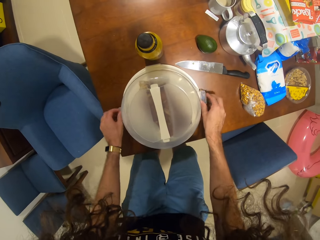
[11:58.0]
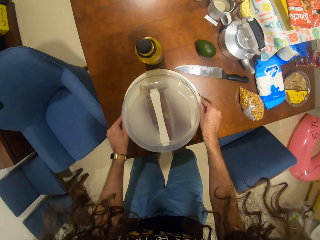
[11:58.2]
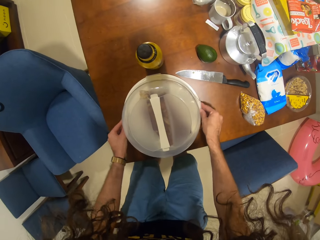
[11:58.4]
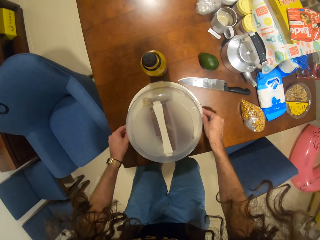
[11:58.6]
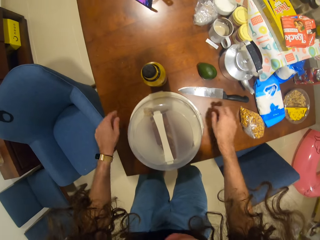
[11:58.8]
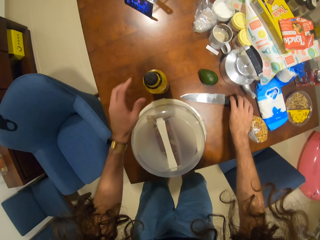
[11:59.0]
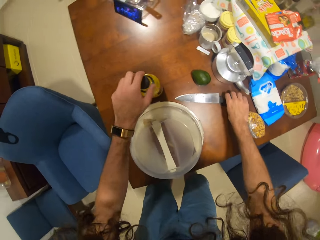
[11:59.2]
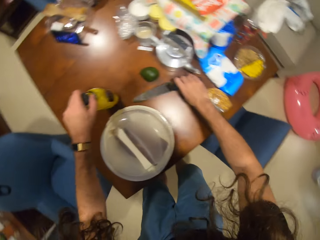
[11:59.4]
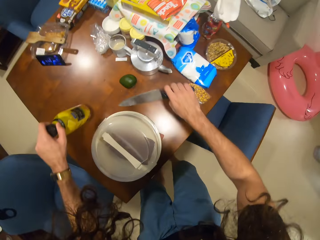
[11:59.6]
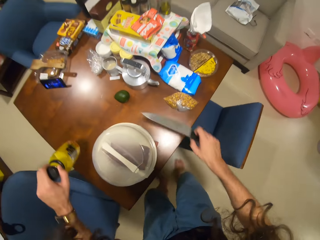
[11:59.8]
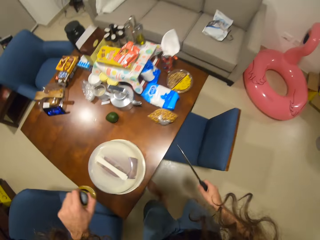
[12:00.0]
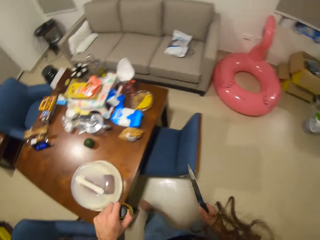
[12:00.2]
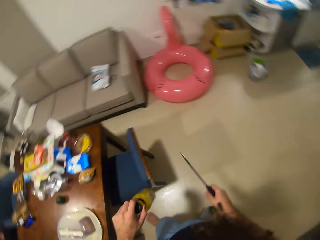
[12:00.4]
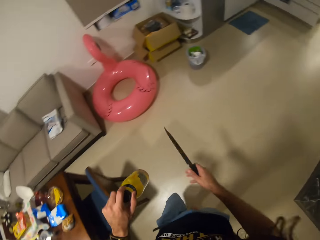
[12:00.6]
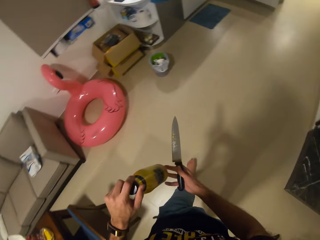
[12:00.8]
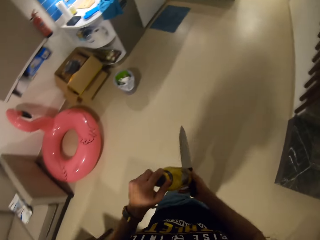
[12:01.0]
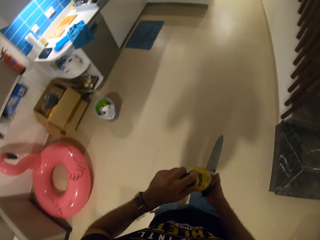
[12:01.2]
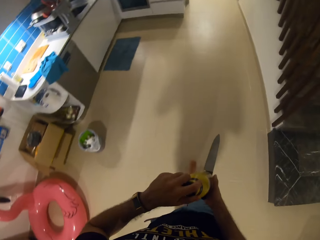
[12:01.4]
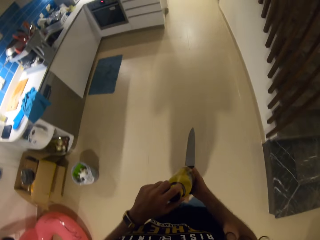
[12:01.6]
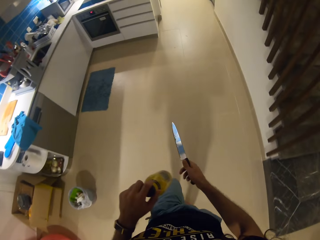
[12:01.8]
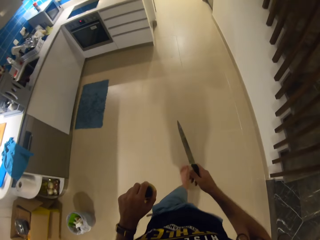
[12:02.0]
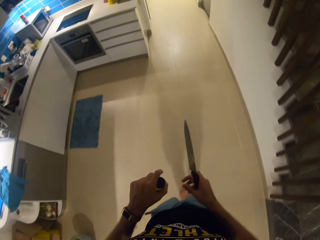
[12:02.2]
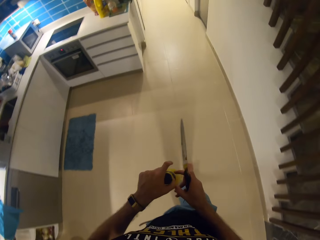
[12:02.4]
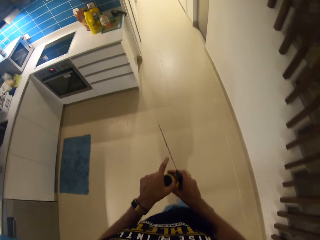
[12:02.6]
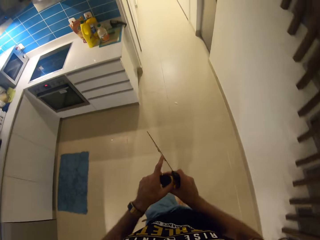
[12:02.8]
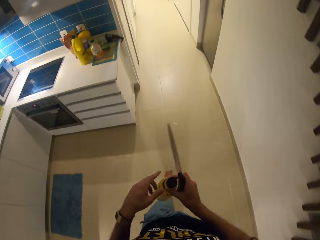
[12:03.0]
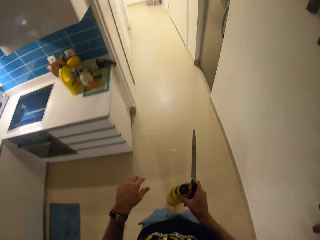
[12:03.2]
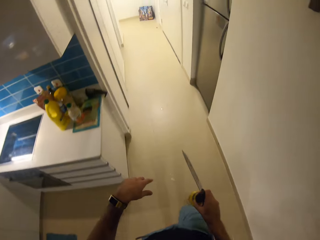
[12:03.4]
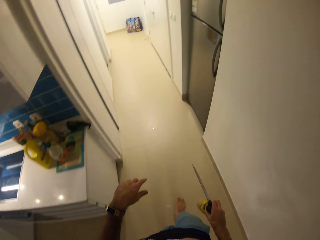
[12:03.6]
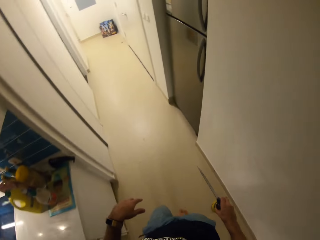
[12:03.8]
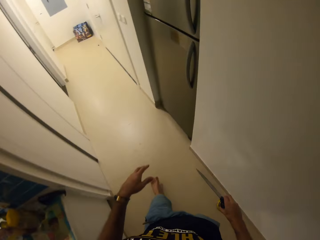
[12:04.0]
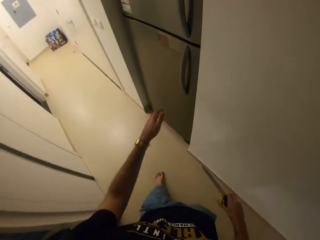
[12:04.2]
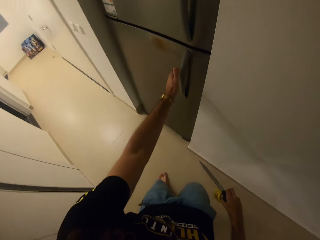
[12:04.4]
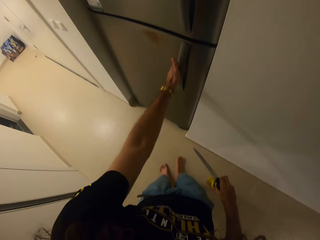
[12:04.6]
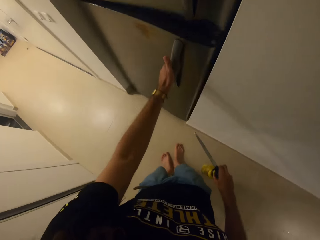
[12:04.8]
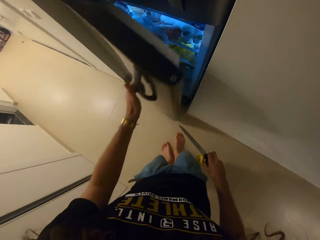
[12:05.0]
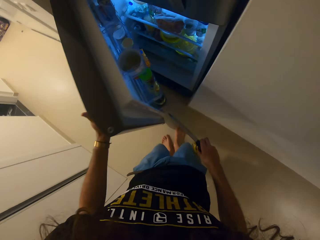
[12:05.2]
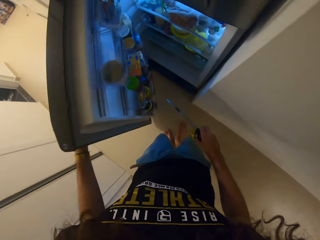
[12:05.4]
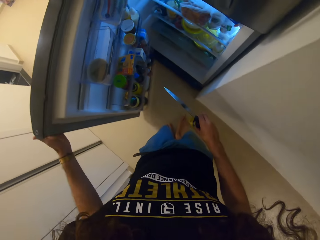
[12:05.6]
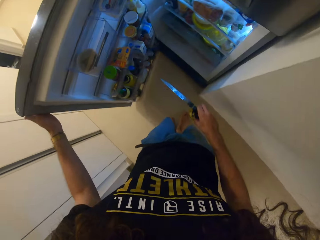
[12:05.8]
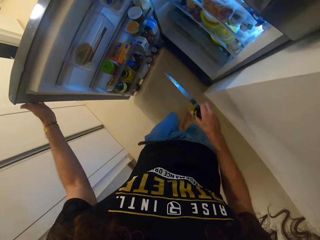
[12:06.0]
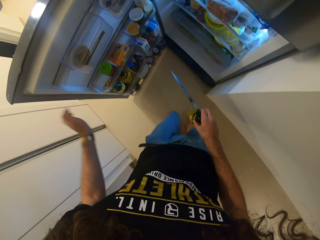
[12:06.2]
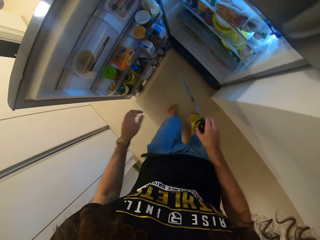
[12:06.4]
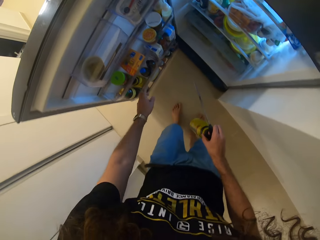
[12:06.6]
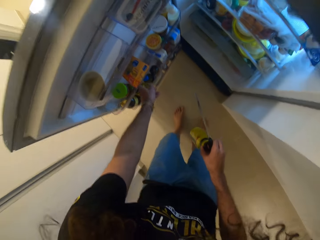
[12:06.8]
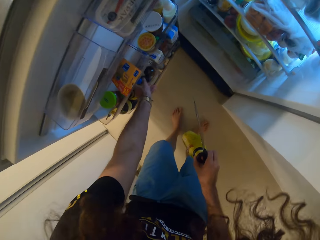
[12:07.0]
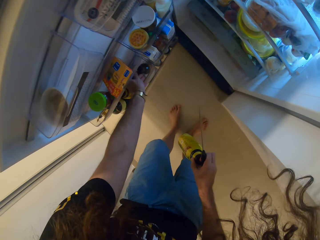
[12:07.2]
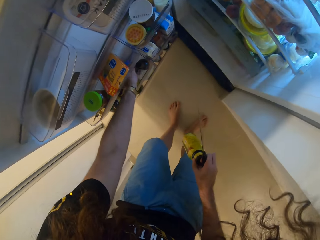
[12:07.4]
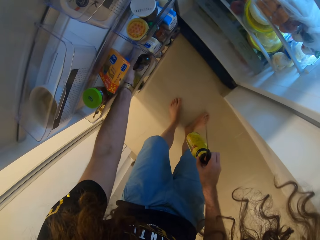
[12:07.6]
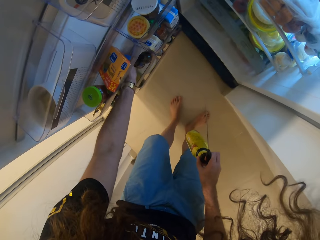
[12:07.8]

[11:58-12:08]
The camera wearer takes a knife and a jar from the table to the fridge and washes the knife at the sink. She holds the knife with her right hand. She opens the fridge with her left hand.

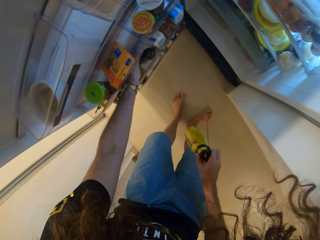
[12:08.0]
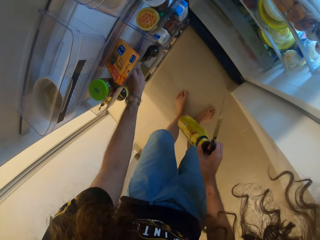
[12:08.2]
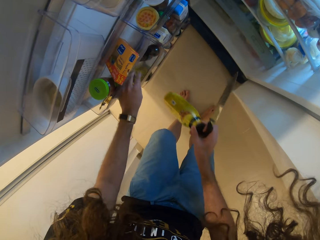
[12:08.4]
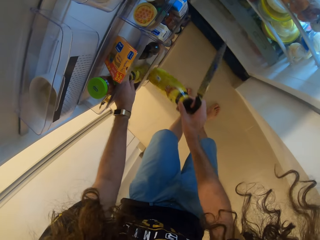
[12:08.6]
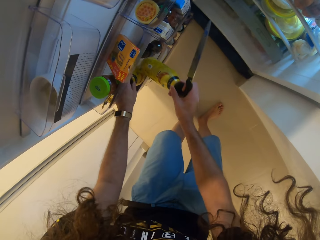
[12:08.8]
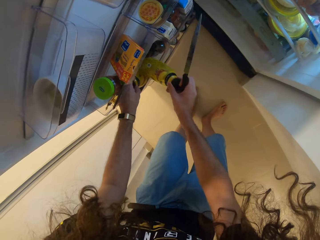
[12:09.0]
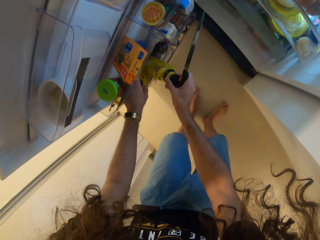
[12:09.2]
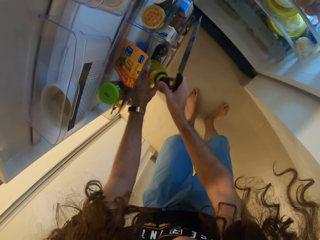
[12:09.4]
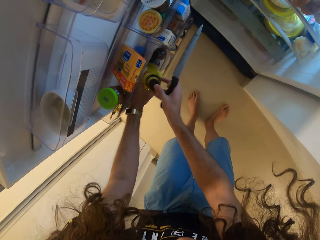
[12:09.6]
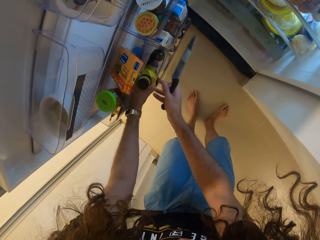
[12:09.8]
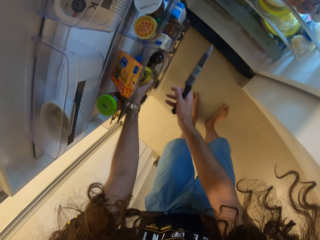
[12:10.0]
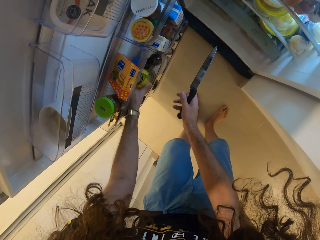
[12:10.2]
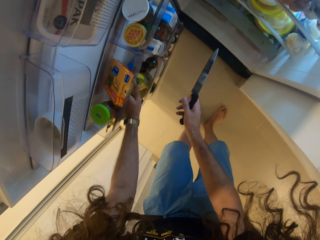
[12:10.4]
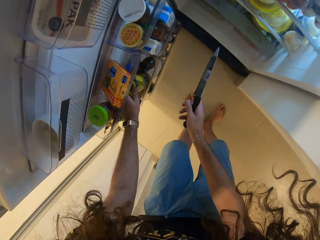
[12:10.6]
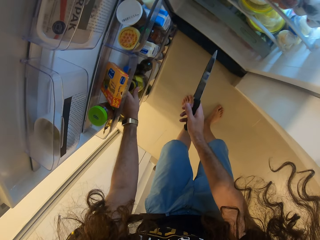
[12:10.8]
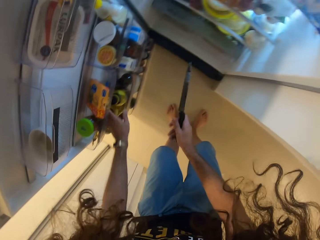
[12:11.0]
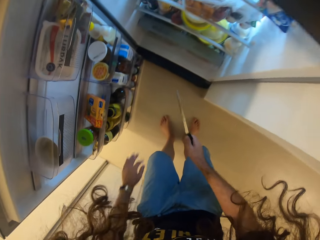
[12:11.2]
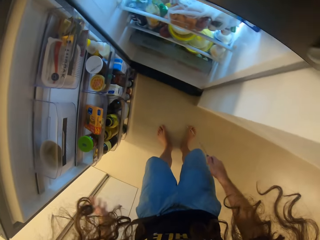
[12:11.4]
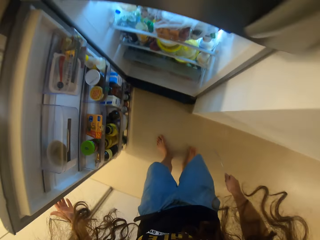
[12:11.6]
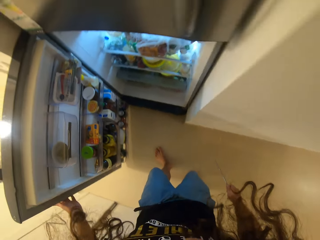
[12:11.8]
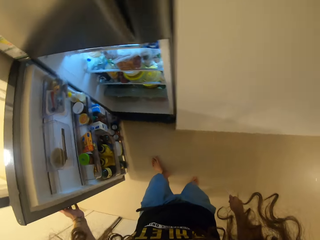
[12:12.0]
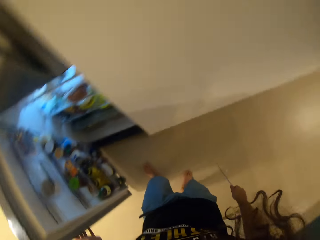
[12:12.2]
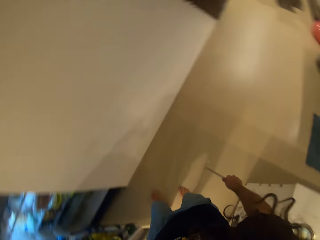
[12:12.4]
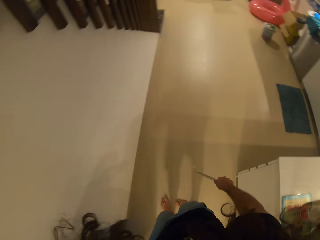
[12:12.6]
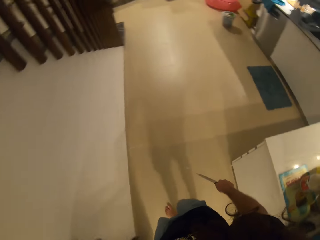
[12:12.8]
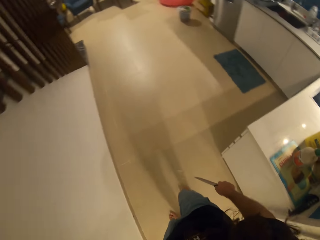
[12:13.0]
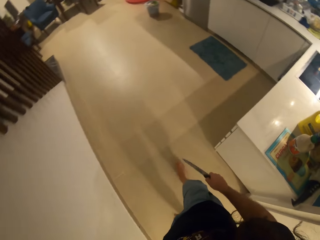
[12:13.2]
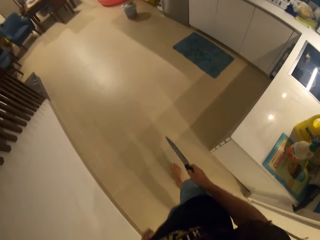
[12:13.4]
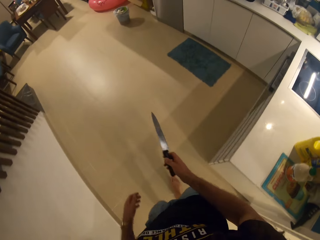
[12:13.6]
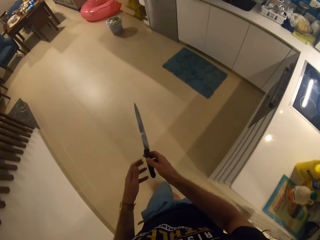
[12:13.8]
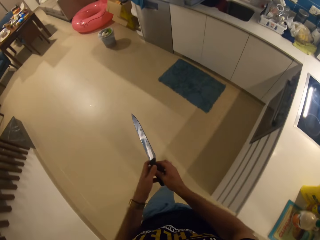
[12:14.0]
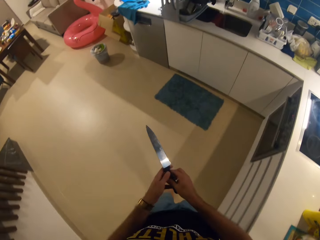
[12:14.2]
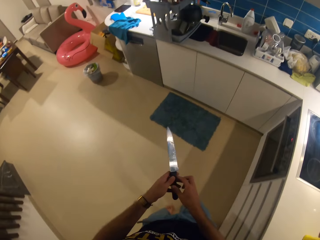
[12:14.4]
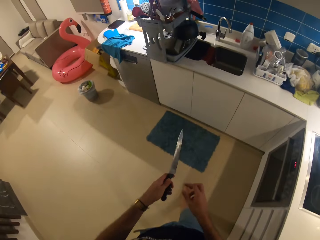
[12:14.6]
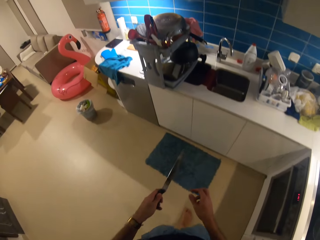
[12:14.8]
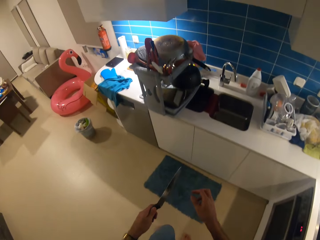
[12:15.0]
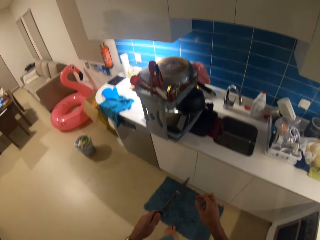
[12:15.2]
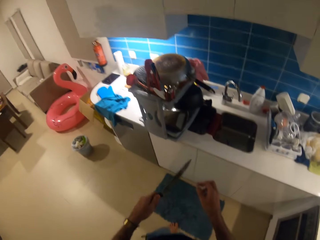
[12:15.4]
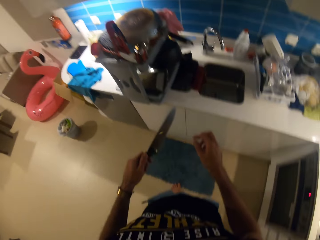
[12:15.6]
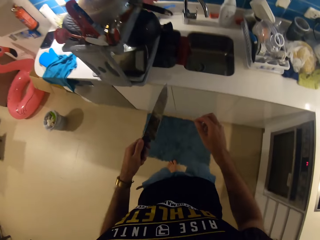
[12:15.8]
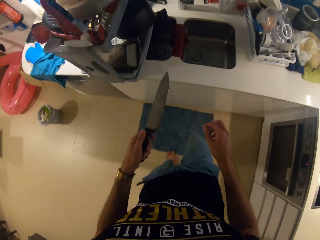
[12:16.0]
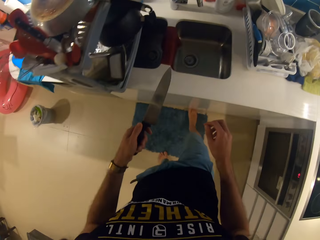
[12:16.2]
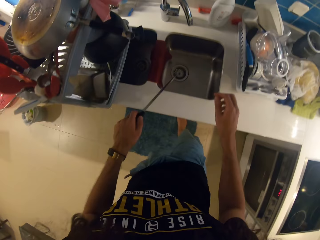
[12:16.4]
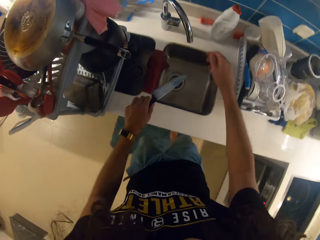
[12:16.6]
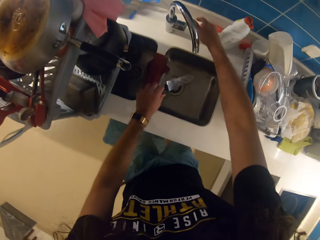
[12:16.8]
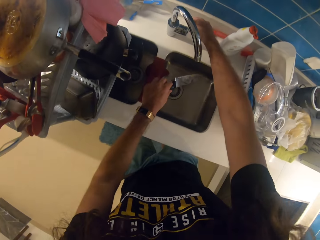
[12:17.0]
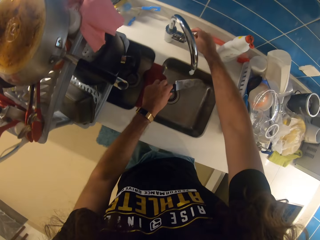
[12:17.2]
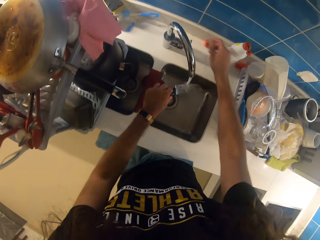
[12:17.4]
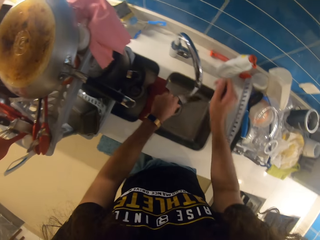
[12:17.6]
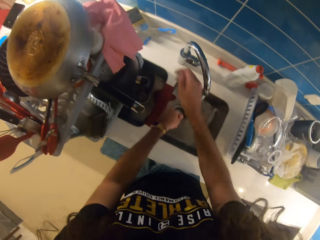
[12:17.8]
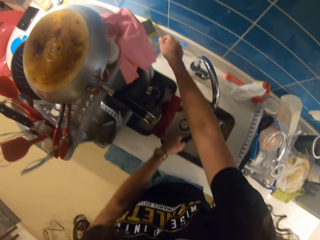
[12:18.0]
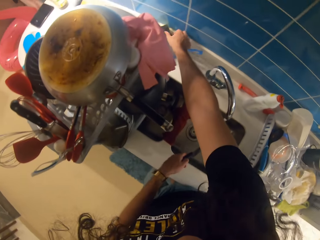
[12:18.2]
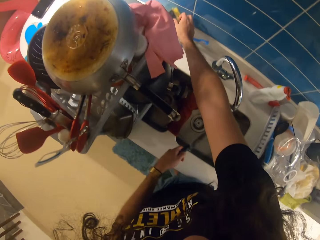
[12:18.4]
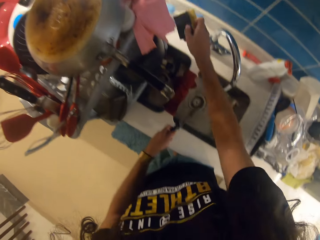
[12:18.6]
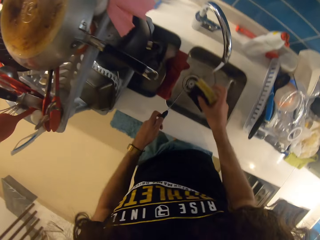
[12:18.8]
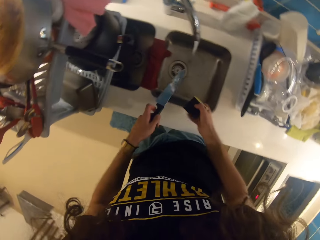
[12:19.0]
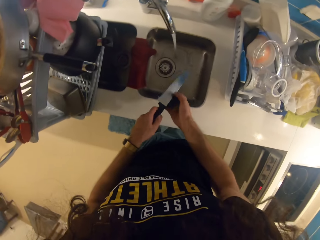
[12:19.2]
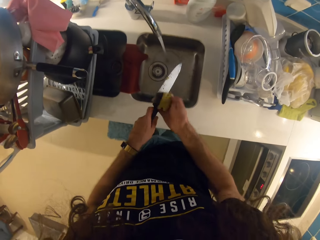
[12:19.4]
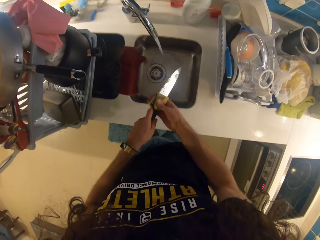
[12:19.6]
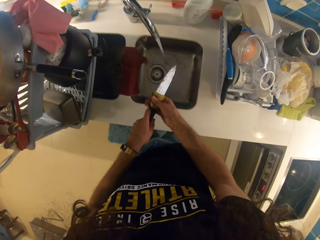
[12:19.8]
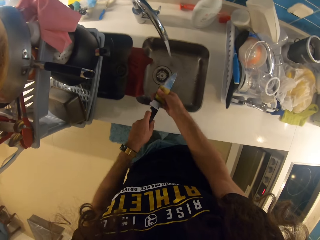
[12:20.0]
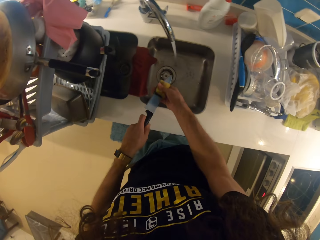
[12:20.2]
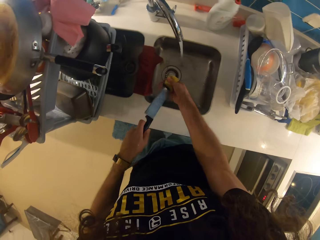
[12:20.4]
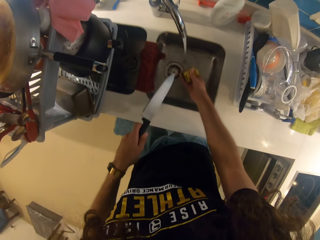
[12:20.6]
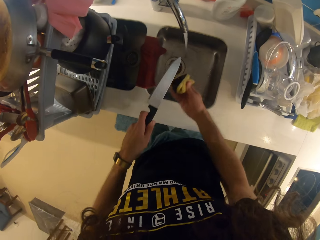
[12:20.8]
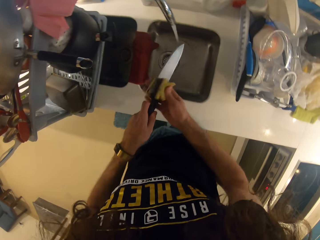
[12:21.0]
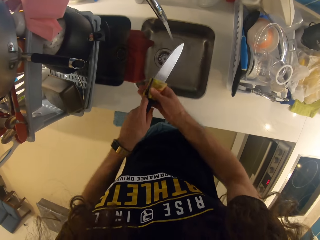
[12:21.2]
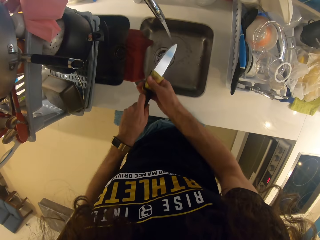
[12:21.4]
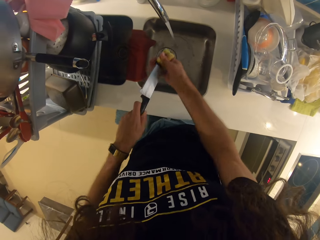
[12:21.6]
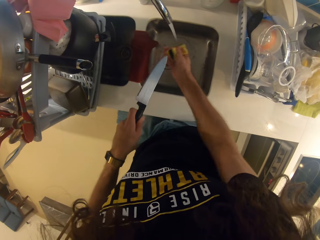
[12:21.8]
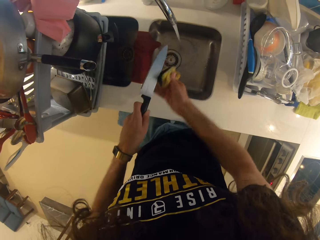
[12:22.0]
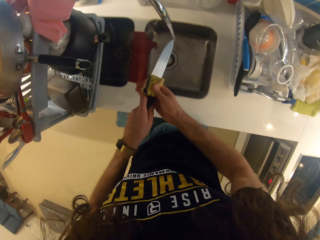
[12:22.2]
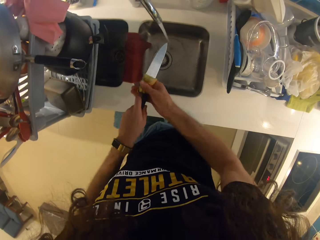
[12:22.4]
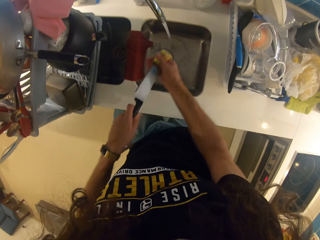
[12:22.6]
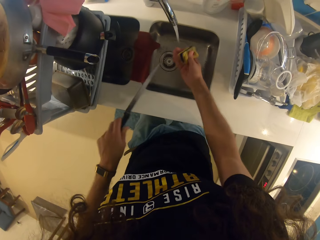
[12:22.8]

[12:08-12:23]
The camera wearer puts something in the fridge. She closes the fridge. She holds a knife with her left hand. She opens the tap with her right hand. She picks up a dish washing sponge with her right hand. She washes the knife with the dish washing sponge.
